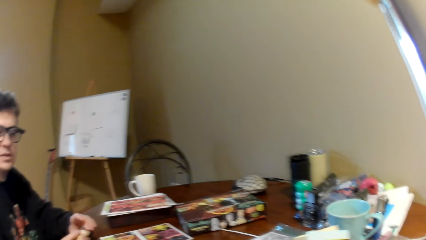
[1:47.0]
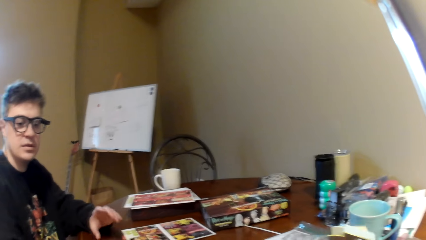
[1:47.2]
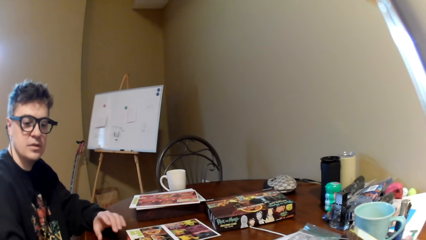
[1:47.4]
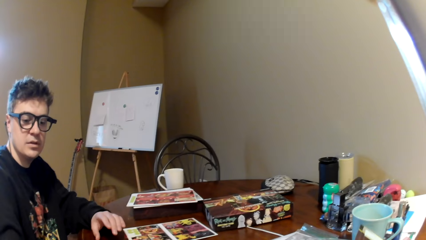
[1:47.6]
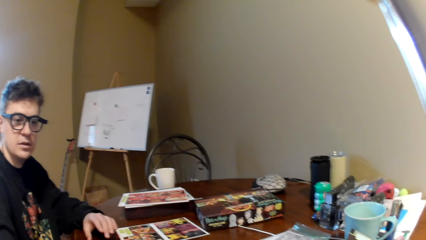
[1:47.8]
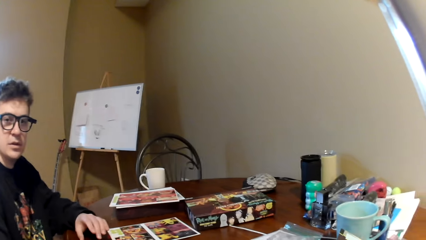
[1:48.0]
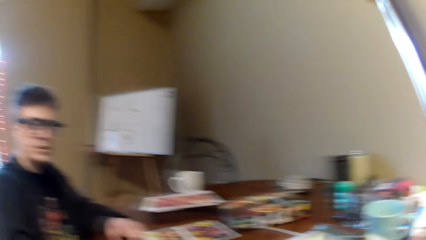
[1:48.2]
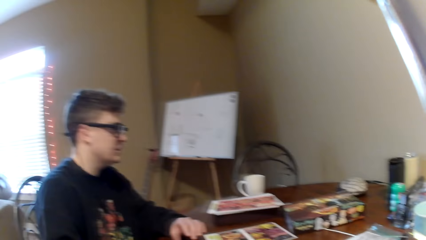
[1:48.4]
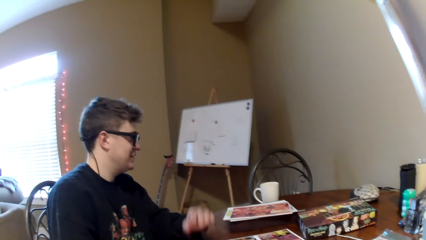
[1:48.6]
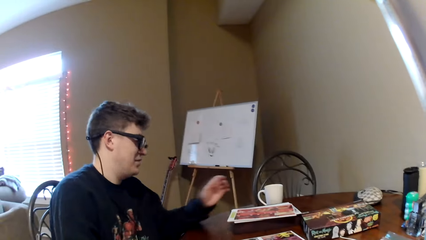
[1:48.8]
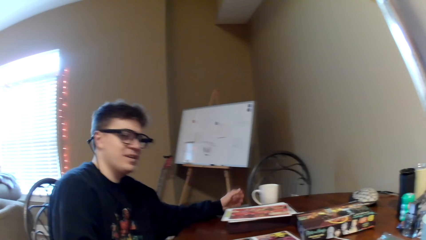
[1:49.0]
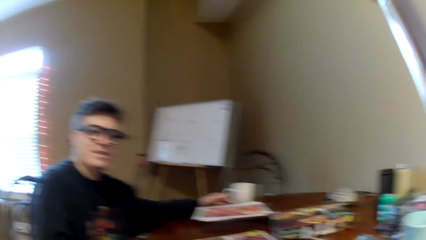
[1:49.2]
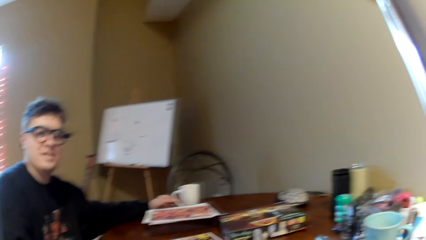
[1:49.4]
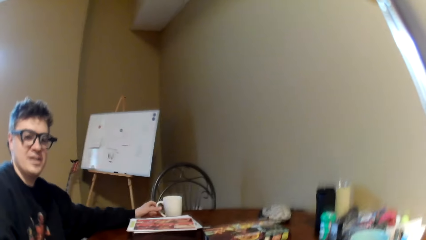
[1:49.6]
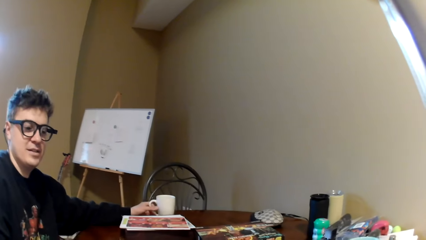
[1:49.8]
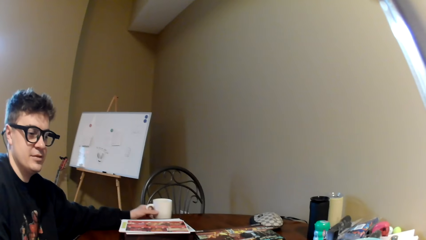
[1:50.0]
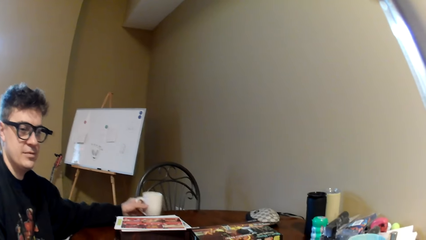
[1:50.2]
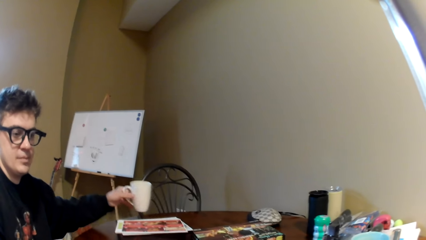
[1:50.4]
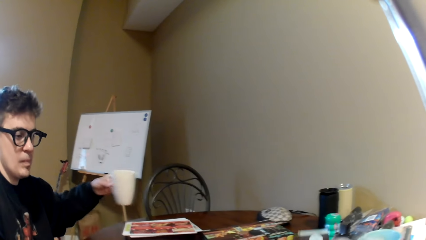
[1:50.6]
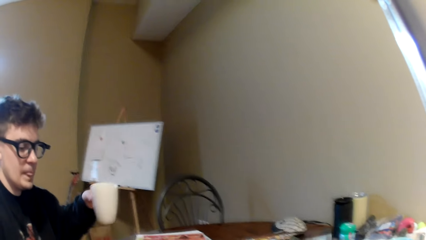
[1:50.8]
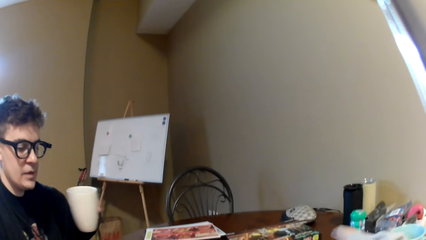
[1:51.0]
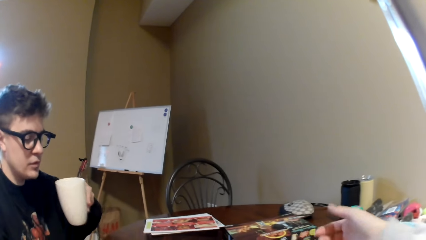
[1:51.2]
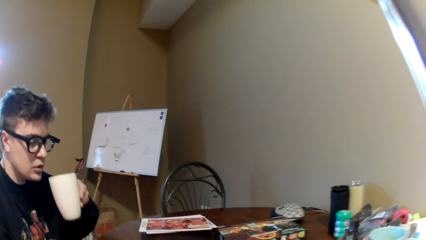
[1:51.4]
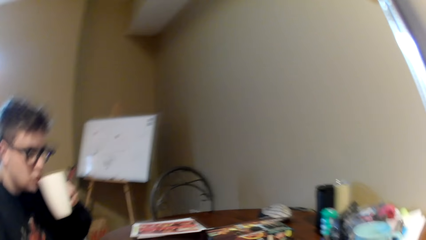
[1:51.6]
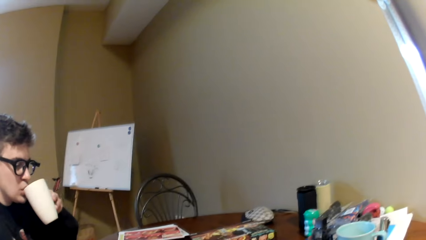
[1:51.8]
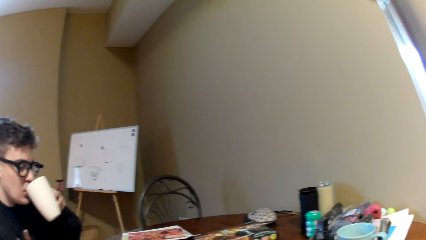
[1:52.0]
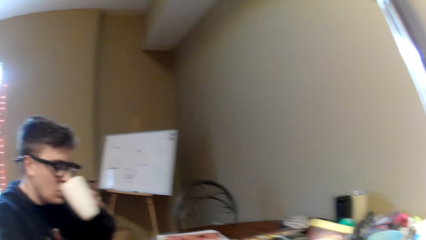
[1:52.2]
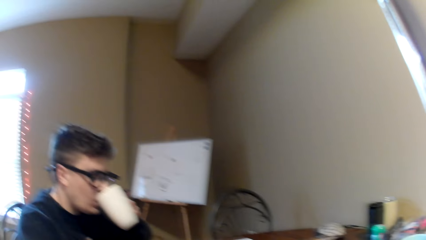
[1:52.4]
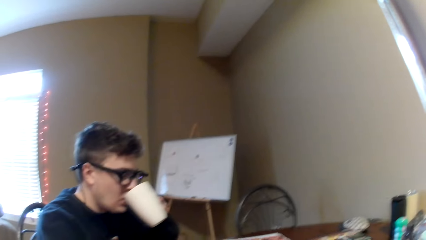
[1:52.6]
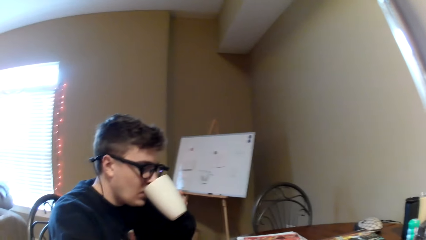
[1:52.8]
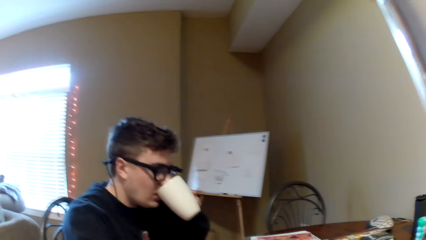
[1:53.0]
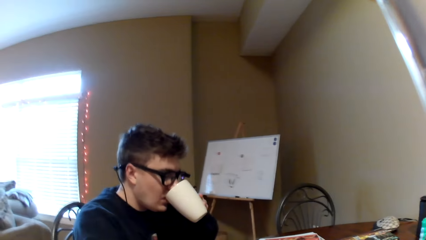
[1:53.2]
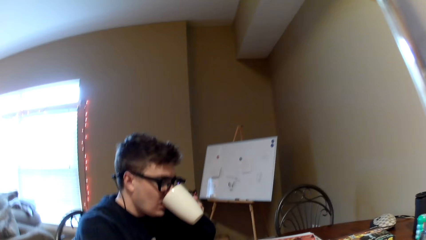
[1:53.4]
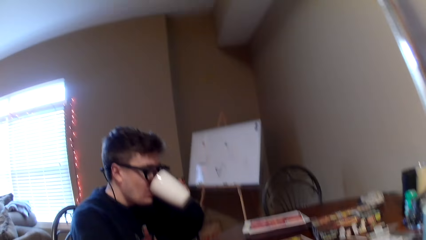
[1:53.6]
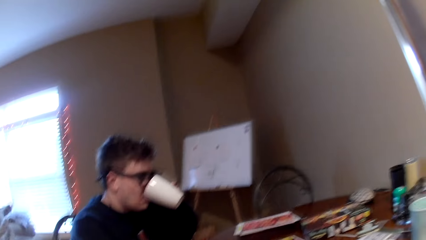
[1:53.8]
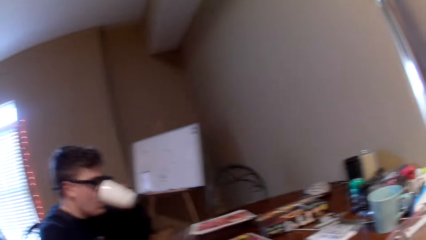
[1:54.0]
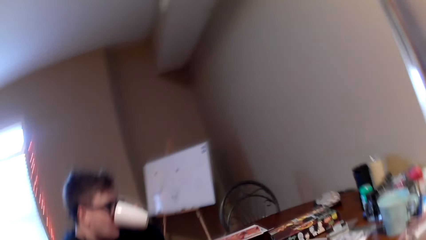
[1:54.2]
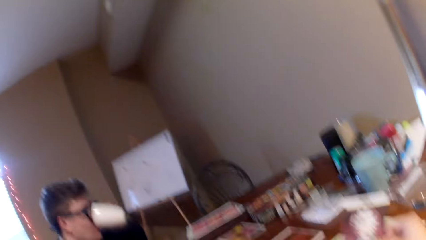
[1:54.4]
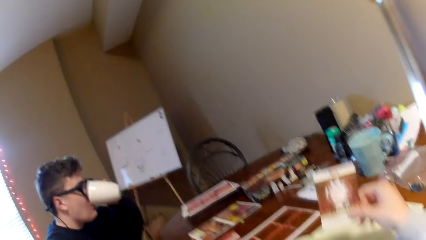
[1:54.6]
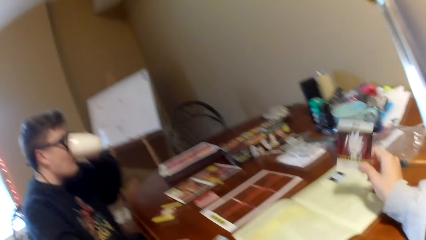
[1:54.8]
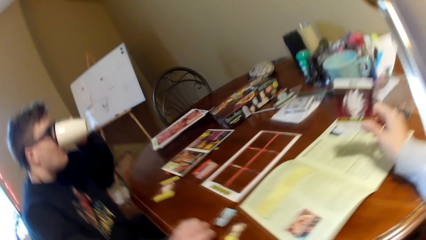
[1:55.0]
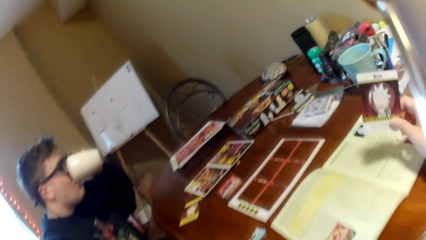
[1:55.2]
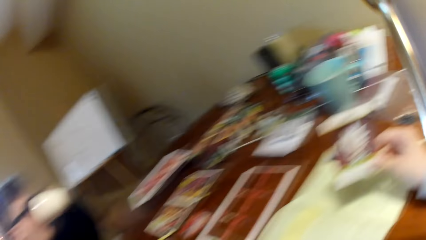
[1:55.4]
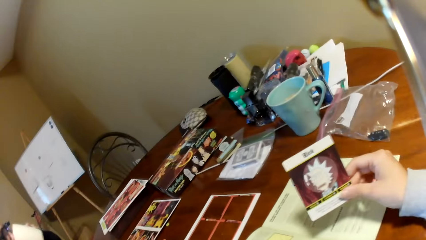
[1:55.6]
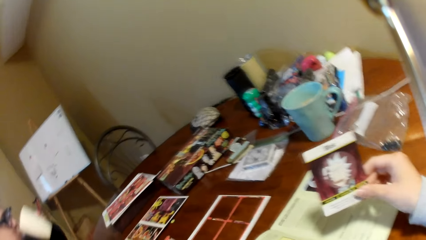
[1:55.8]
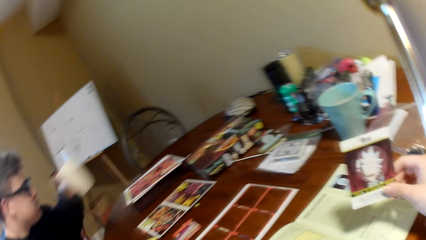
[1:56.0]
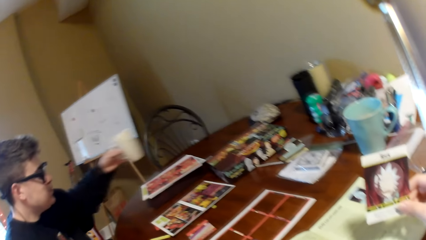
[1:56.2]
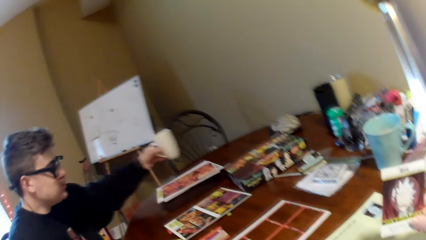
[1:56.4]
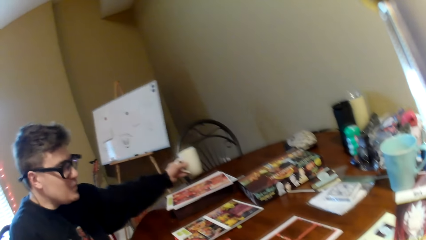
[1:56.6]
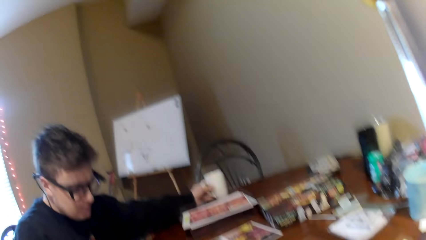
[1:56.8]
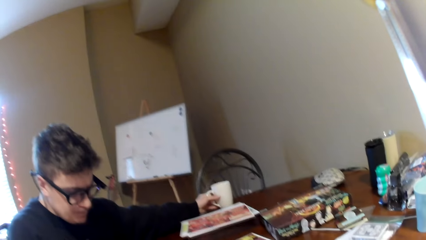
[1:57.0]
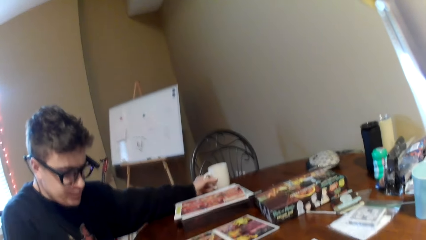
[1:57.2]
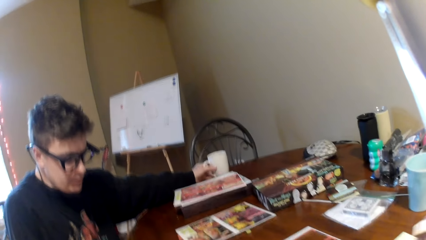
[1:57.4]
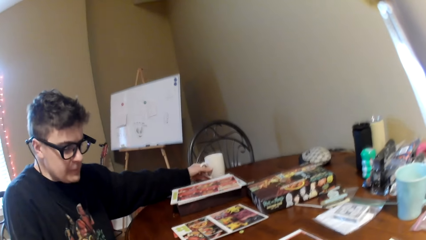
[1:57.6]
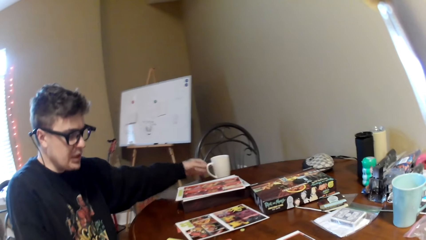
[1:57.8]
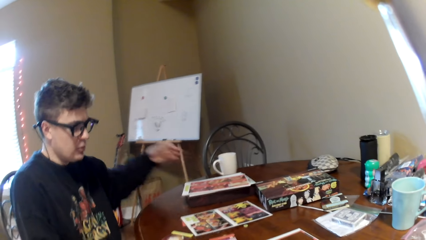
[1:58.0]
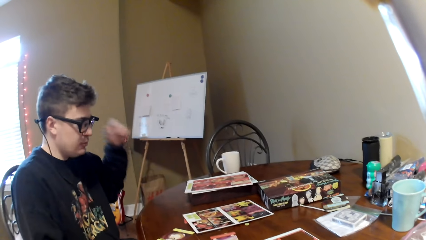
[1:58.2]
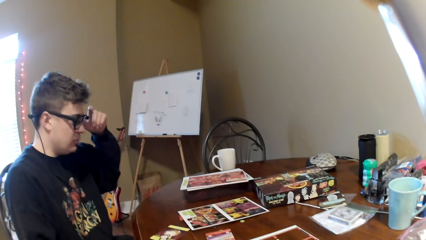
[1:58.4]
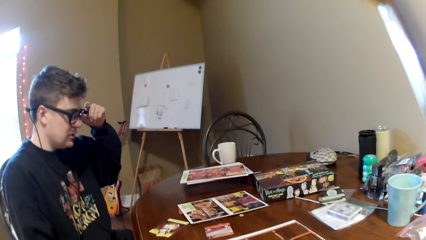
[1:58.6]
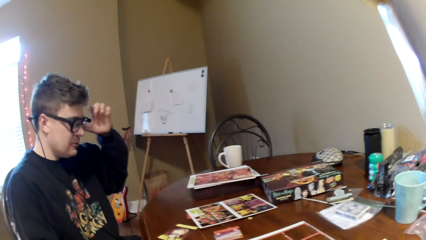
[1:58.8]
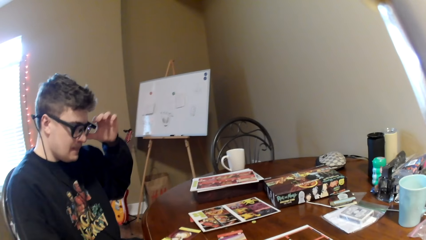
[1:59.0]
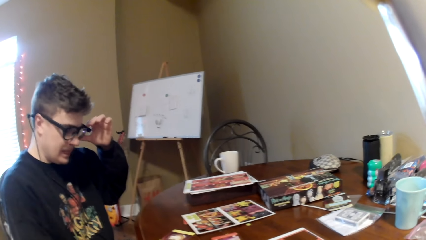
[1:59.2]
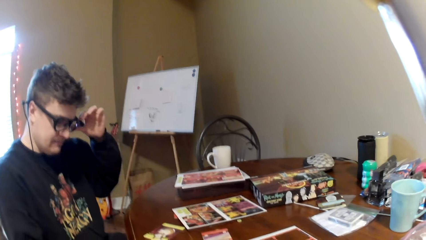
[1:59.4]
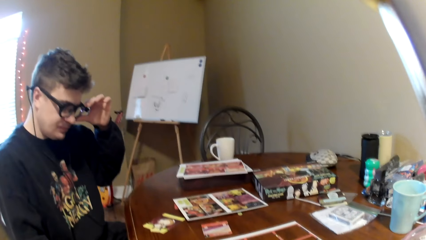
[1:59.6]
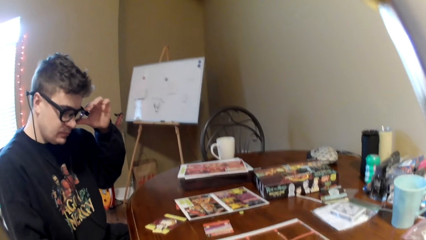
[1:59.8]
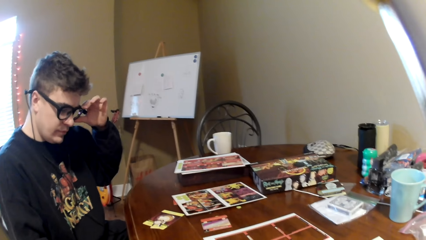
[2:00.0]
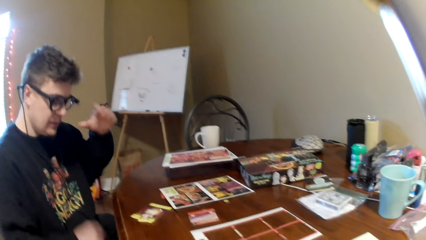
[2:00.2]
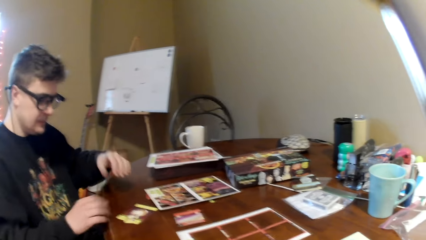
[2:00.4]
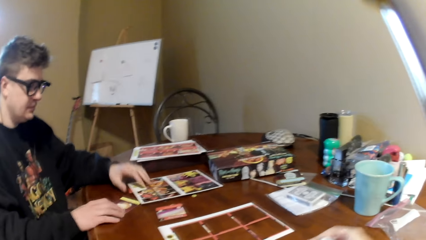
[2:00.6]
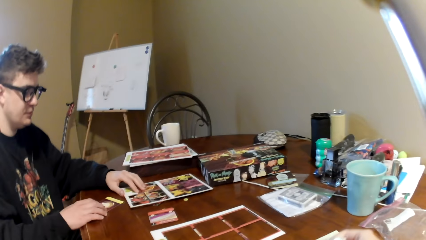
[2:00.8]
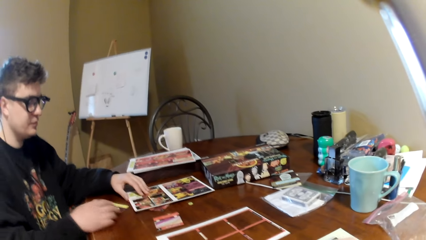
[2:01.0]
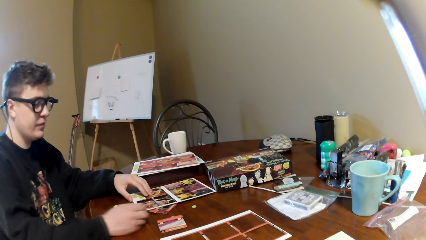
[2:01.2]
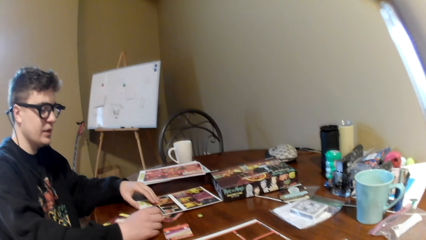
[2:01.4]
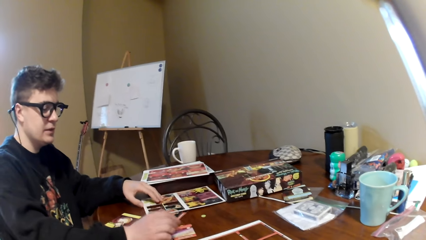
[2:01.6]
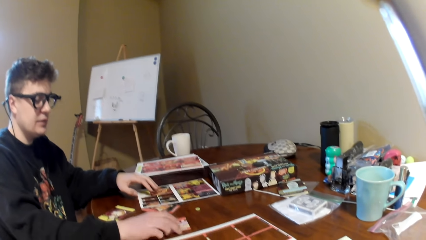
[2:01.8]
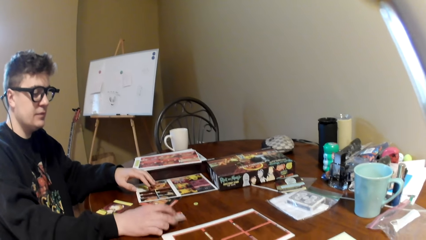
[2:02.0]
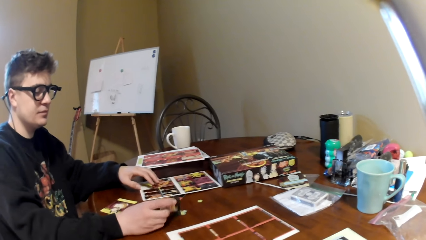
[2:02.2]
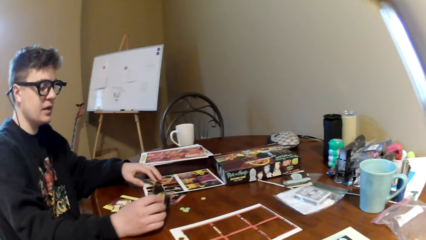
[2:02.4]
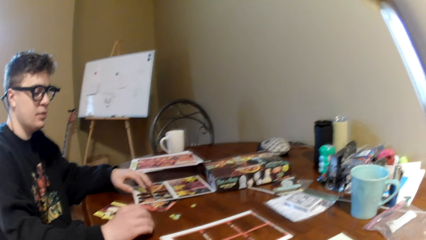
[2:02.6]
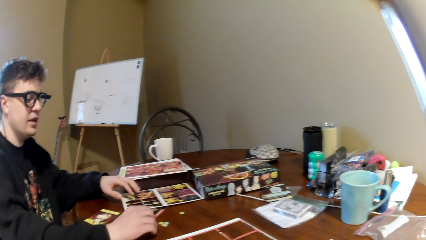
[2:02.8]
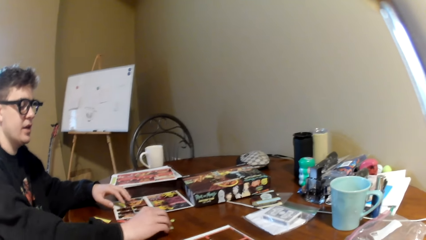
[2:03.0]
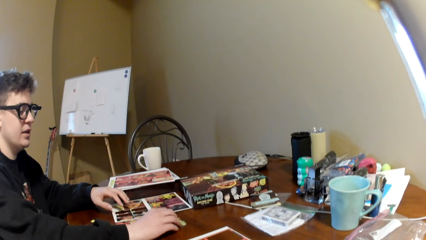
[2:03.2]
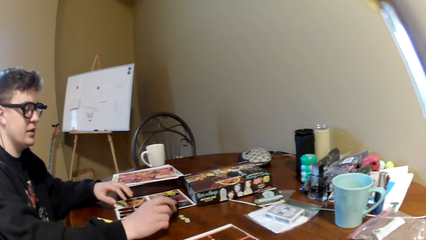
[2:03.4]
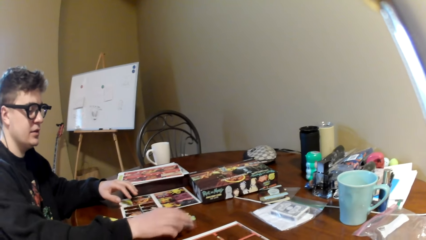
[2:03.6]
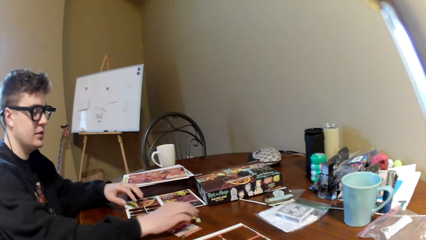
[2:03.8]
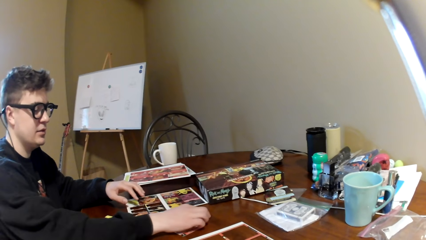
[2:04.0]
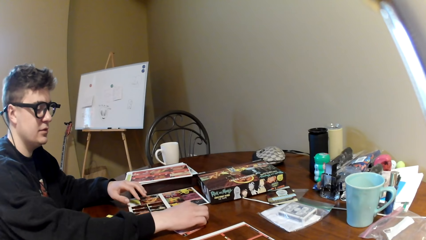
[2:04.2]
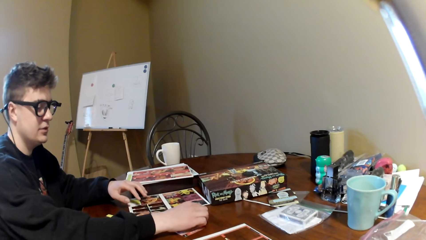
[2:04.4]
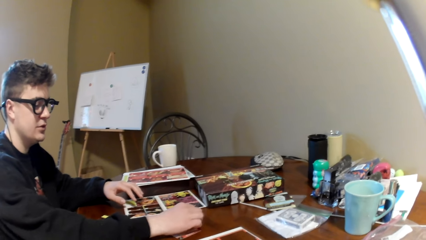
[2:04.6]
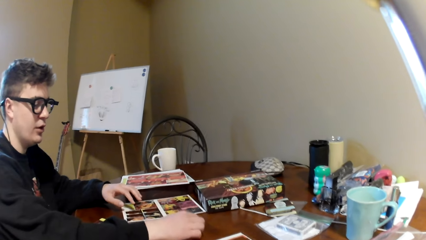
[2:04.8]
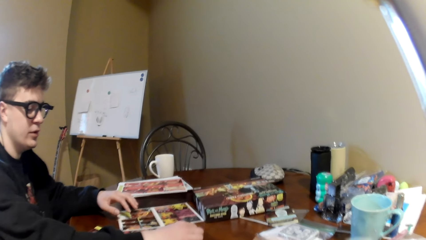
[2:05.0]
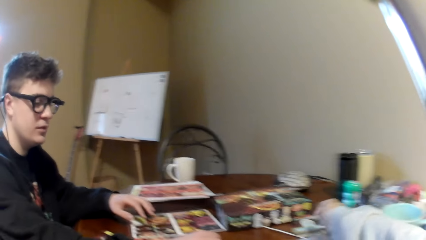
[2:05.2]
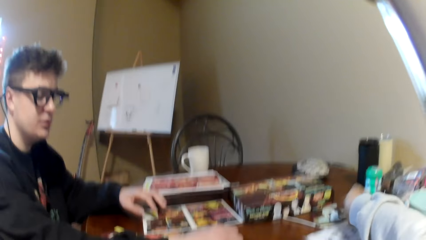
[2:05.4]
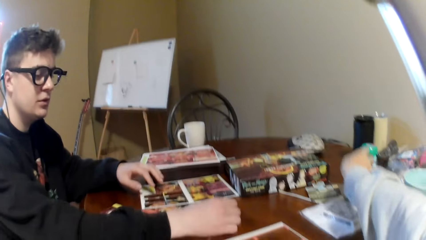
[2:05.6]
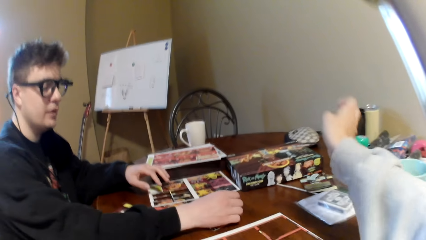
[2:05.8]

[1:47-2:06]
A man converses with the camera wearer. The man picks up the cup and drinks the tea. The camera wearer looks at the playing card. The man places the cup on the table, moves the left hand, touches the glasses, and holds the glasses. The man holds the cards on the table, moves both hands, moves the board, touches the playing cards, holds the card, moves his hand on the table, and converses with the camera wearer.
